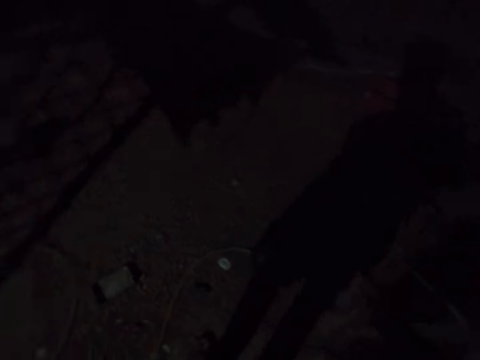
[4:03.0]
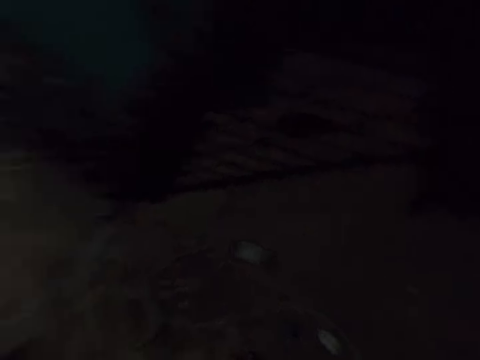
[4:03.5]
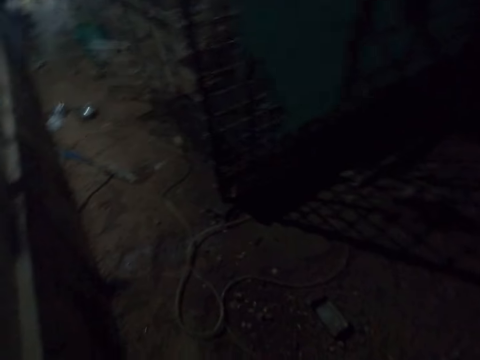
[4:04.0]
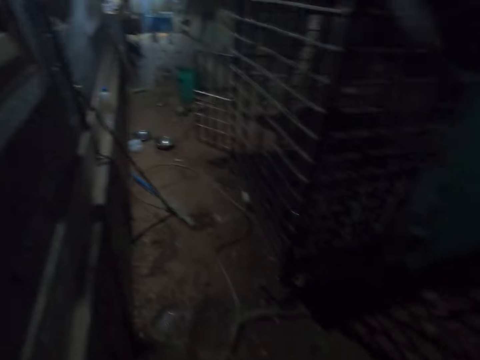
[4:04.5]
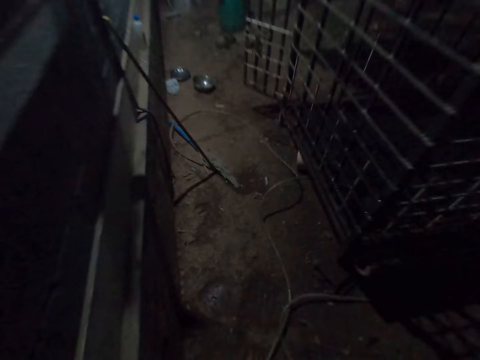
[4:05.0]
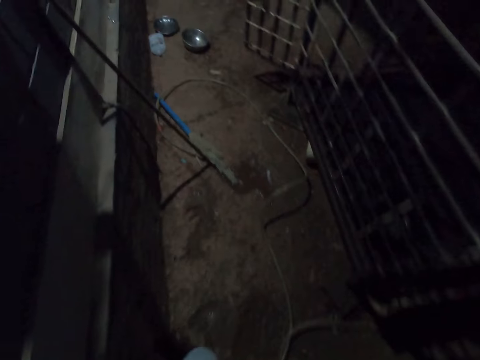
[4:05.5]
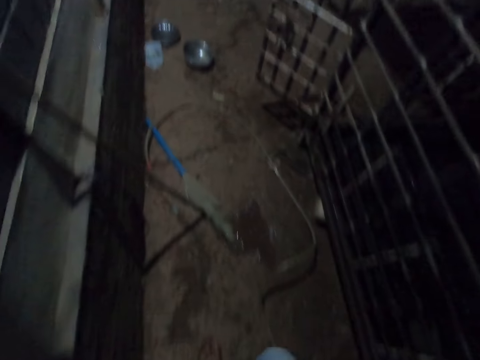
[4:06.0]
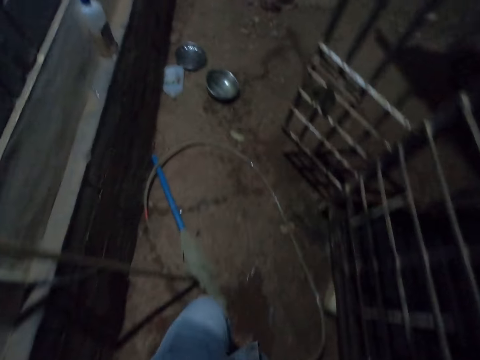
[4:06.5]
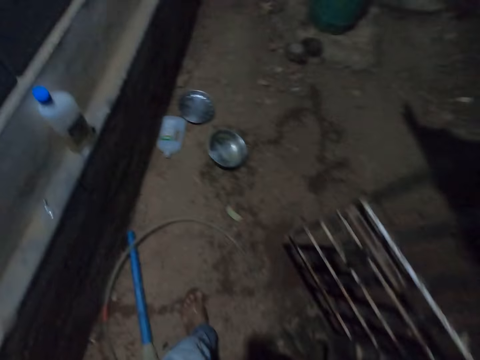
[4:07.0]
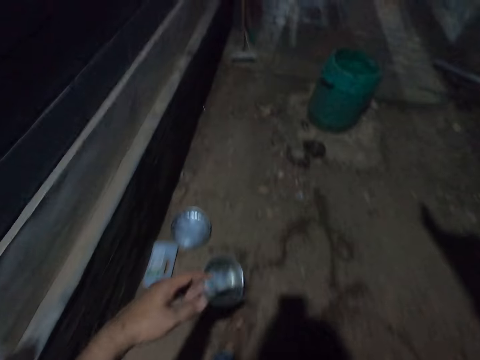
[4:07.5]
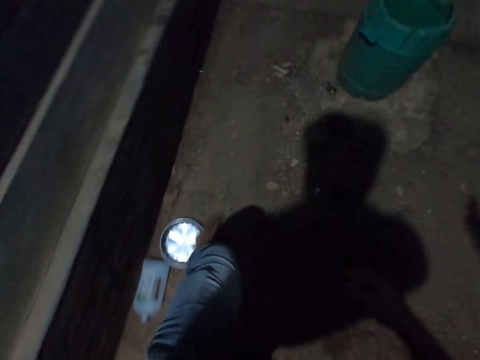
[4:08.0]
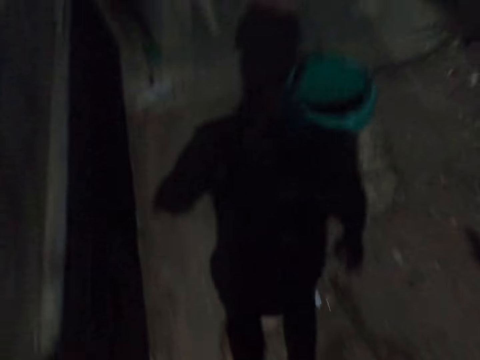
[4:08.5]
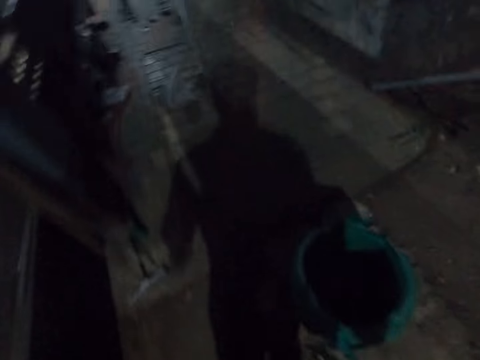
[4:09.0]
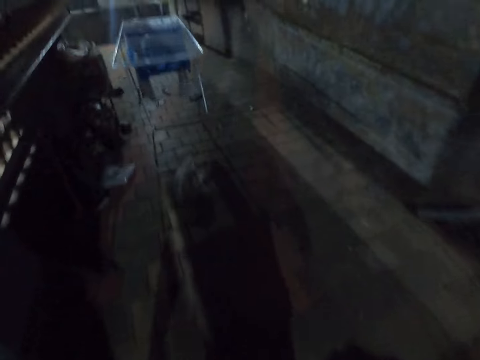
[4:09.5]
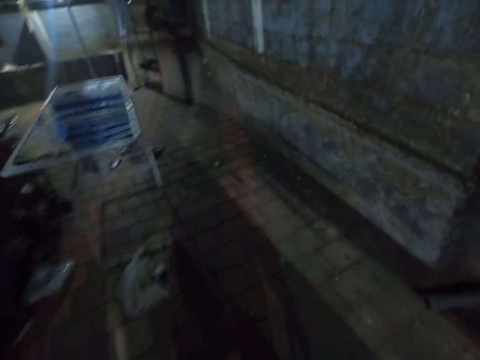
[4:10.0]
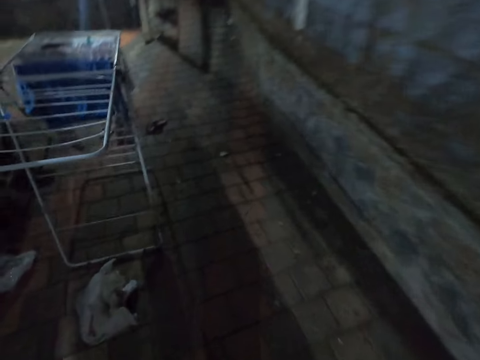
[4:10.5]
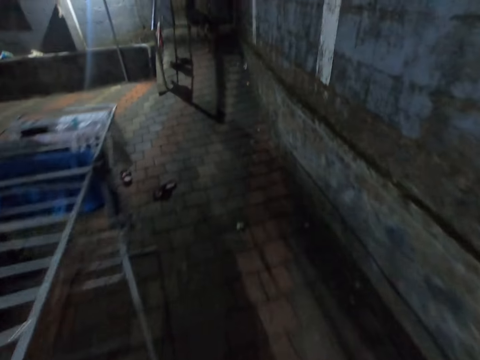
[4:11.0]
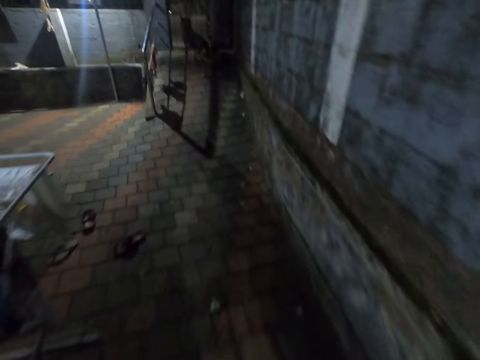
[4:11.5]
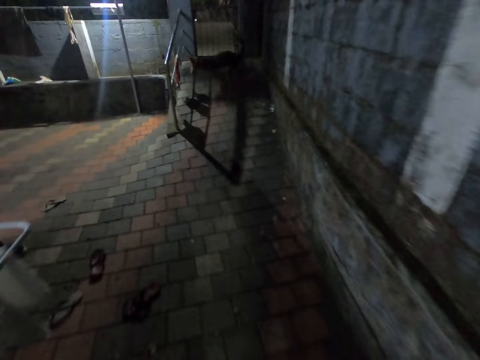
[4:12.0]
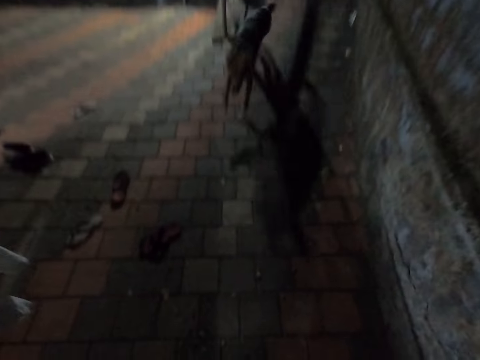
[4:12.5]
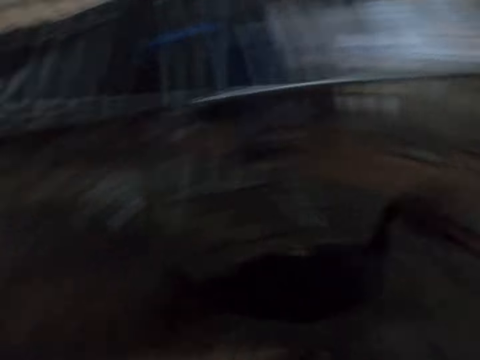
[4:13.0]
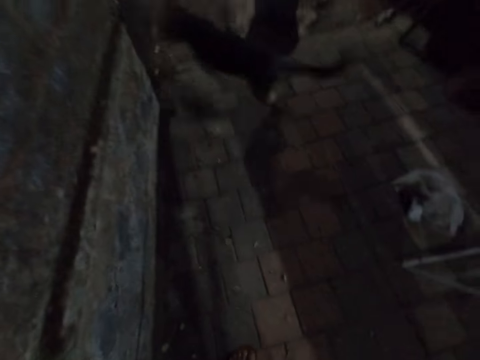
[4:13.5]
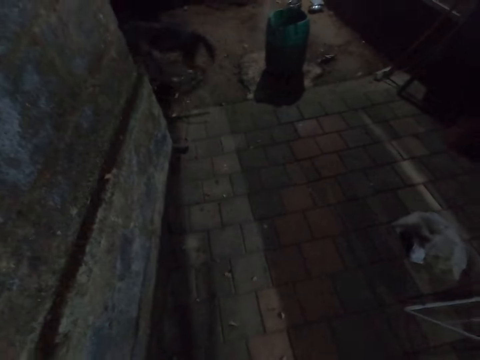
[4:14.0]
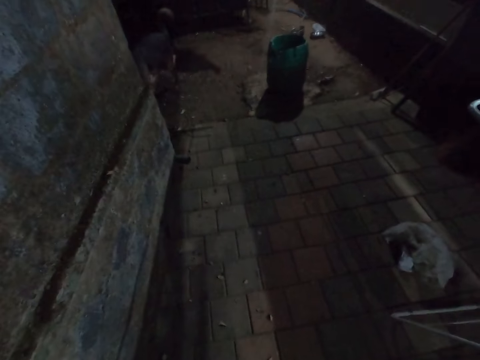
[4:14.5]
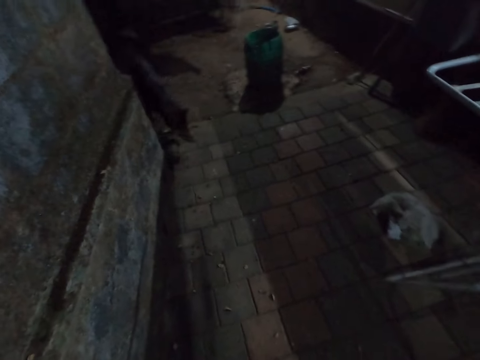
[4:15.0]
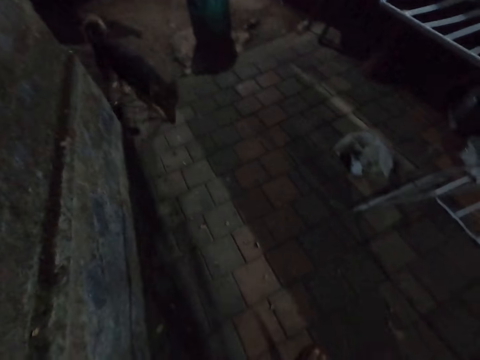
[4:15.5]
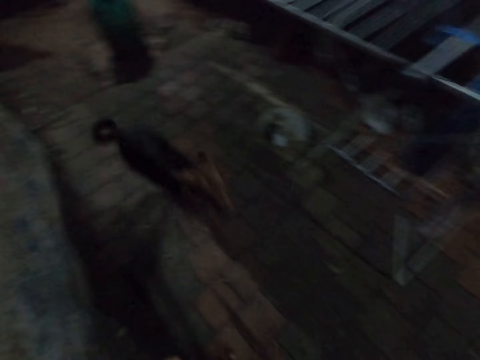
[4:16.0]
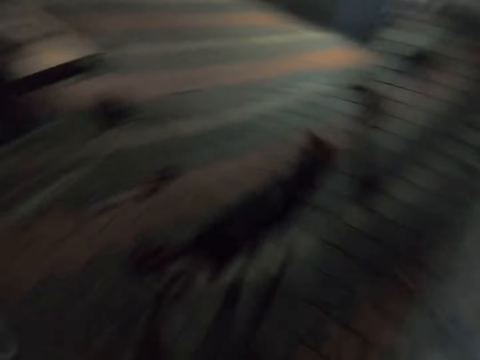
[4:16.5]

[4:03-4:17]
The camera wearer turns off the tap. They look through a corridor. They walk towards the gate. They walk on the corridor. They walk towards a portable clothes line. They look at a dog.

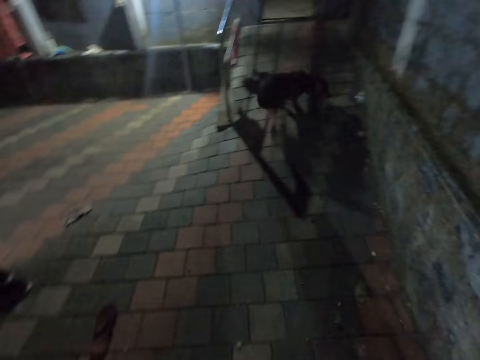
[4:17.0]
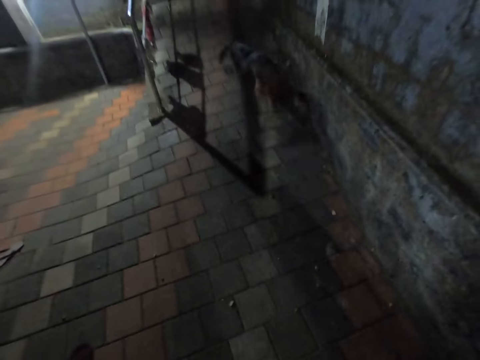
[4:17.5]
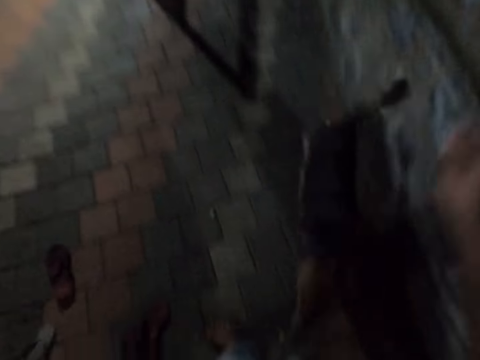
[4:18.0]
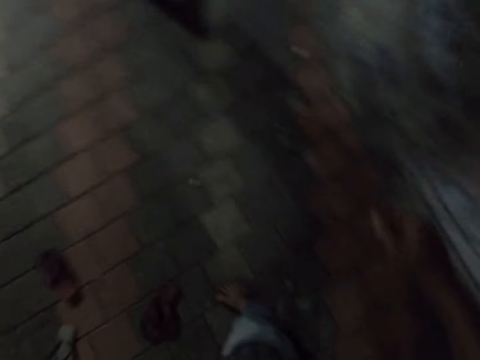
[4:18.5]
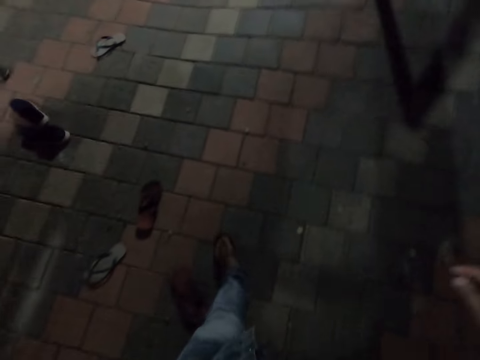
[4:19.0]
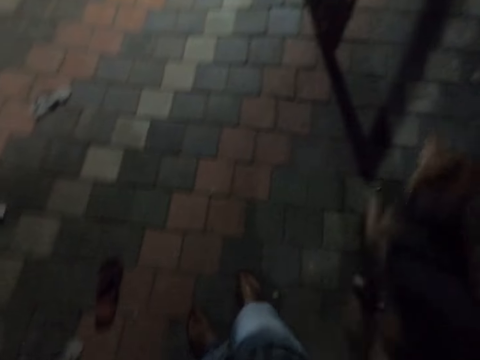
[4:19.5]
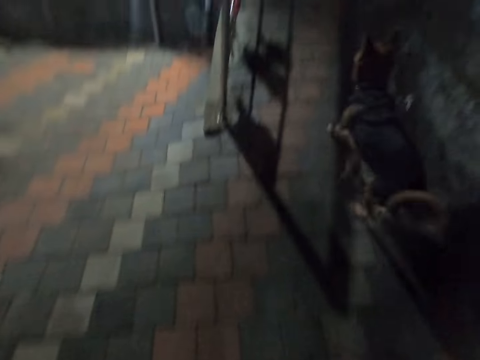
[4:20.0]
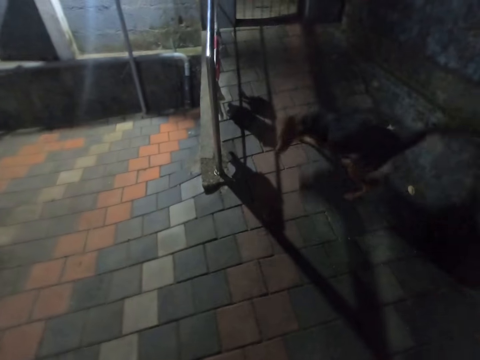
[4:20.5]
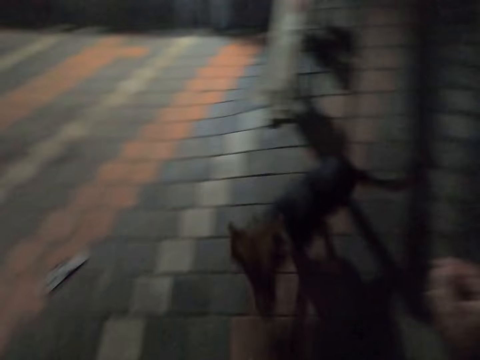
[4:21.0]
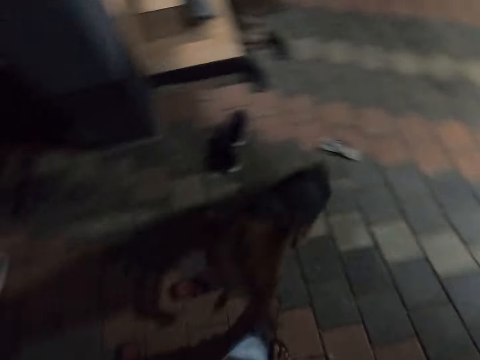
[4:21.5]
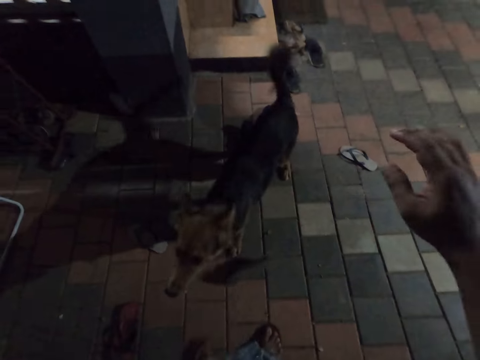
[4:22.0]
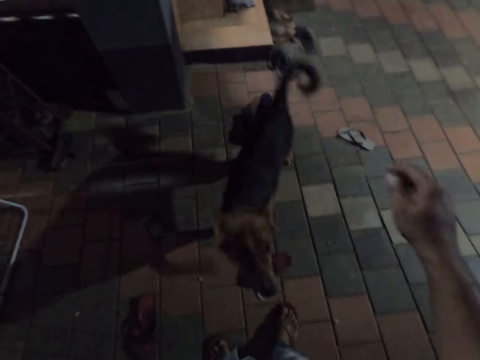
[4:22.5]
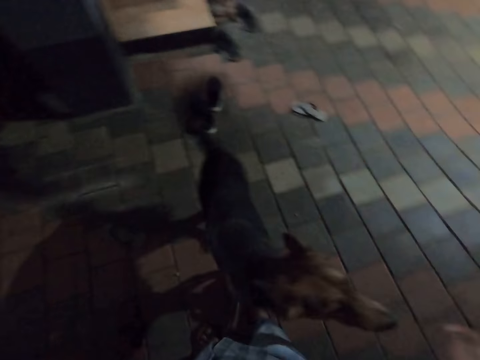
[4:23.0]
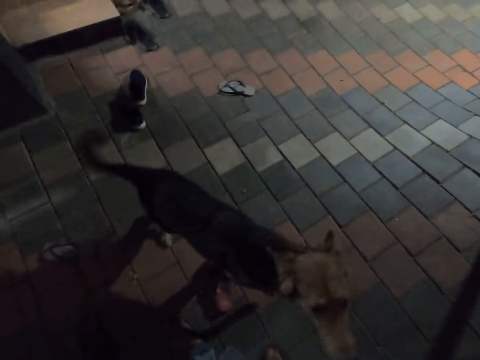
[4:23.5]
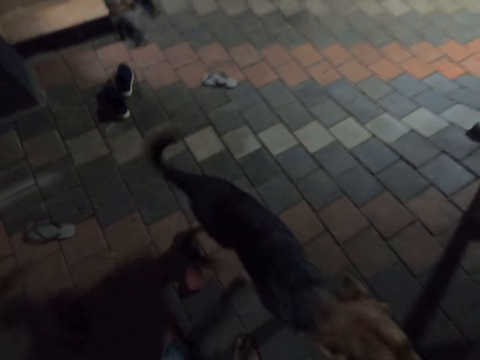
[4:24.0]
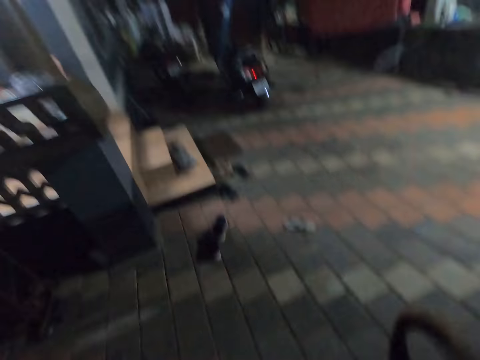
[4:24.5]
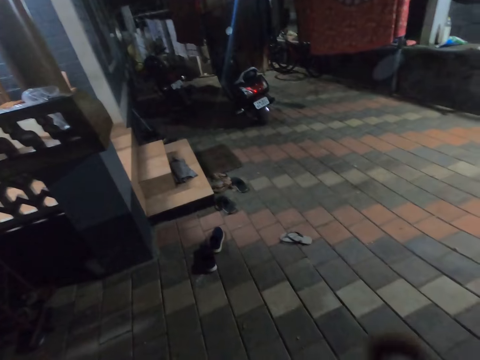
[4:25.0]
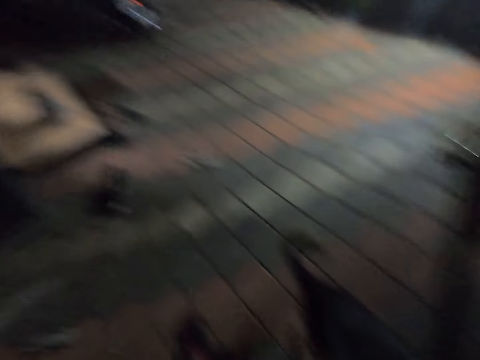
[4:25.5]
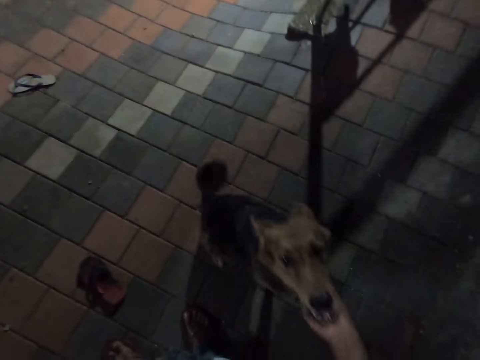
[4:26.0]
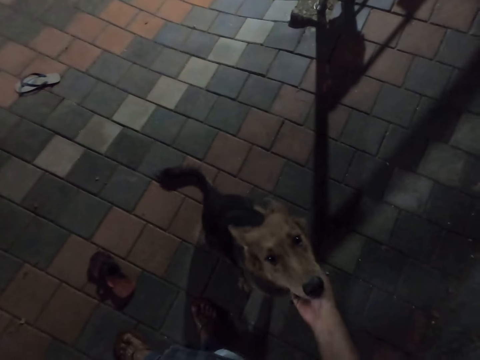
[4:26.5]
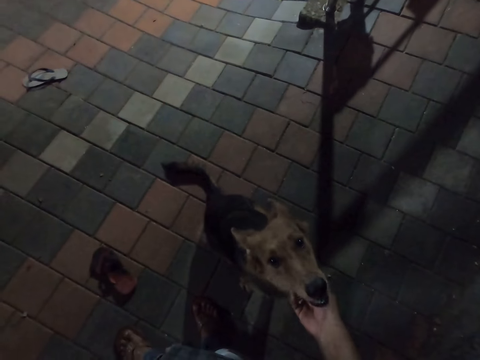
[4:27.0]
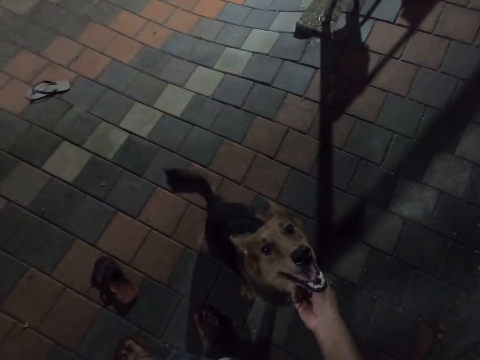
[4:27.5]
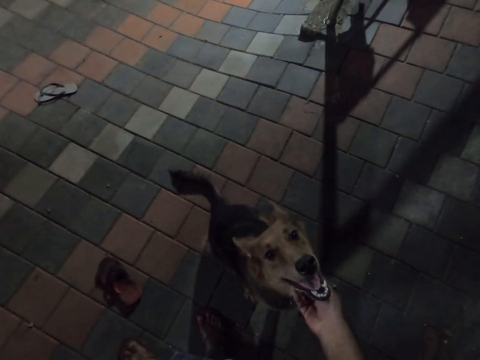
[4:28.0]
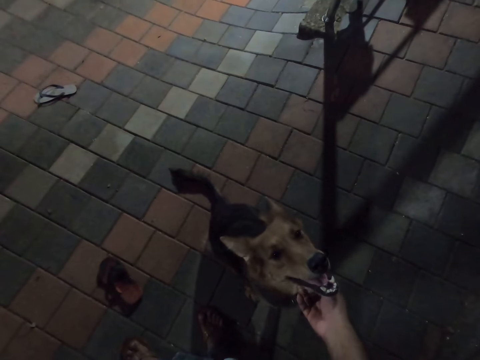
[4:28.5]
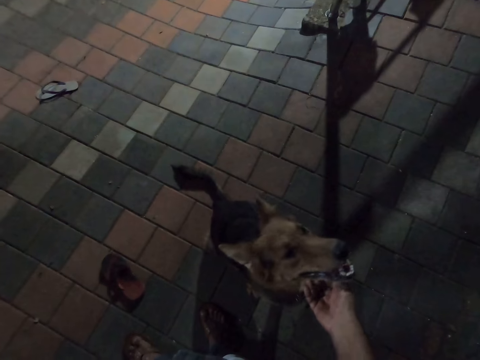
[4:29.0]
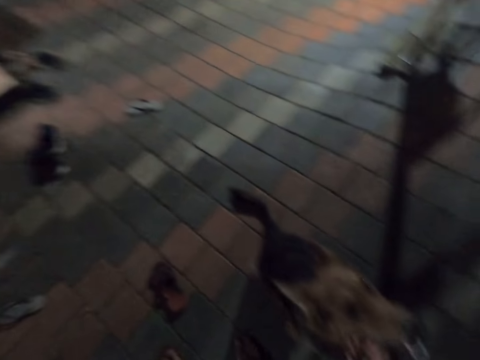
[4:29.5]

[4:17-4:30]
The camera wearer moves the hand. They play with the dog. They look at the dog. They stare at the motorcycle. They look at the parking area. They caress the dog. They play with the dog.
